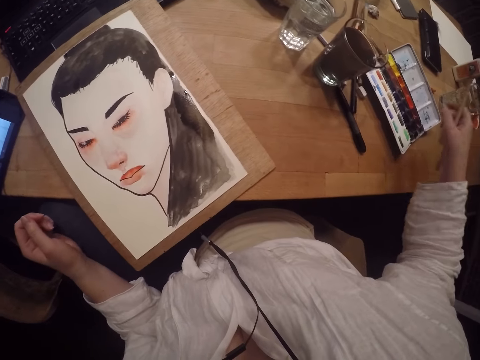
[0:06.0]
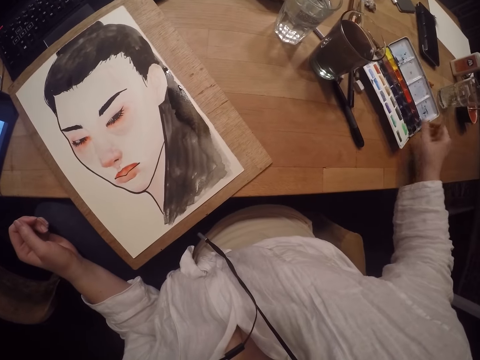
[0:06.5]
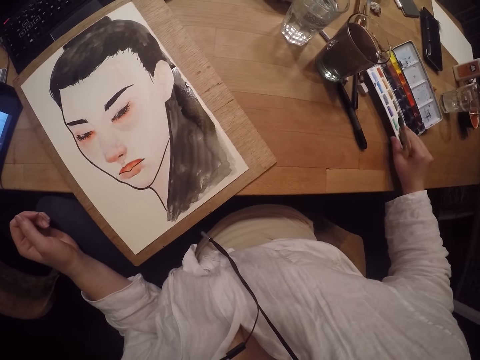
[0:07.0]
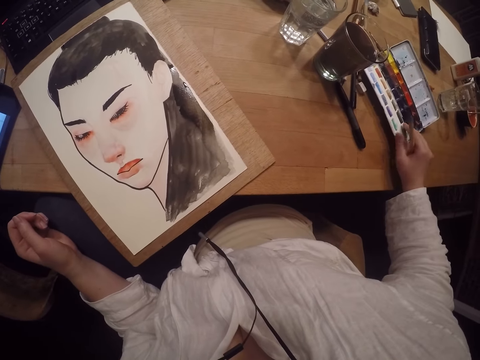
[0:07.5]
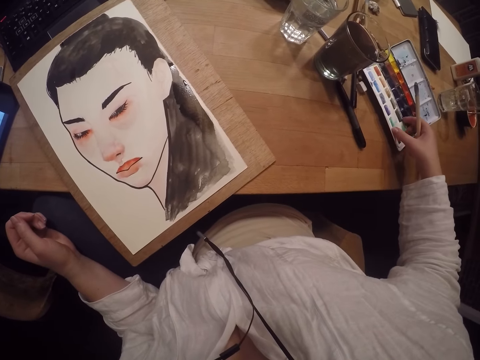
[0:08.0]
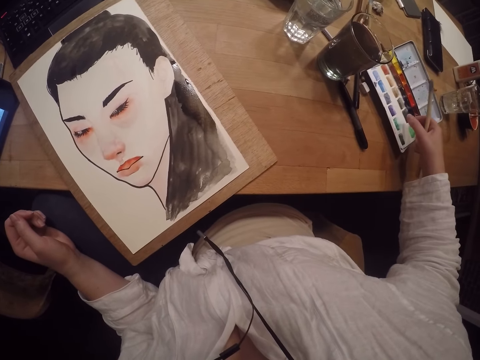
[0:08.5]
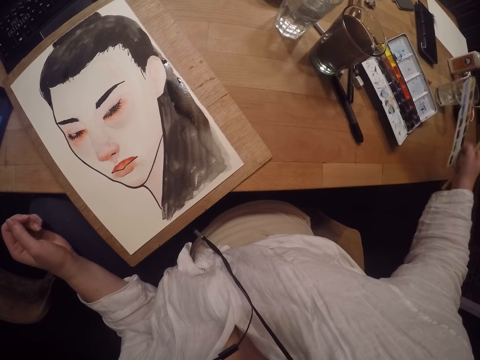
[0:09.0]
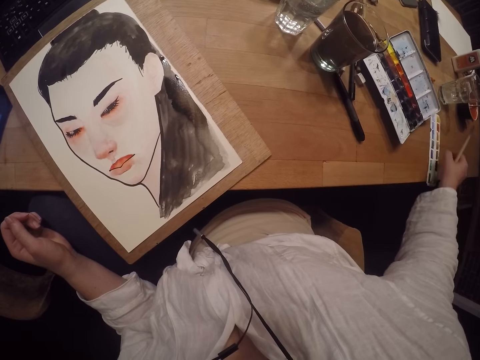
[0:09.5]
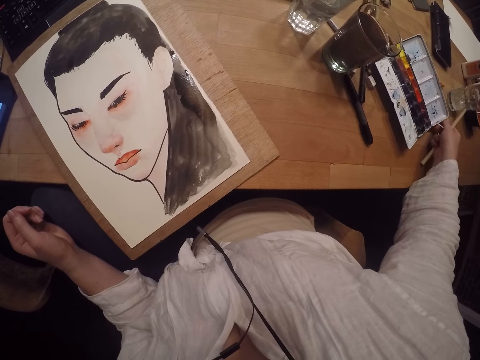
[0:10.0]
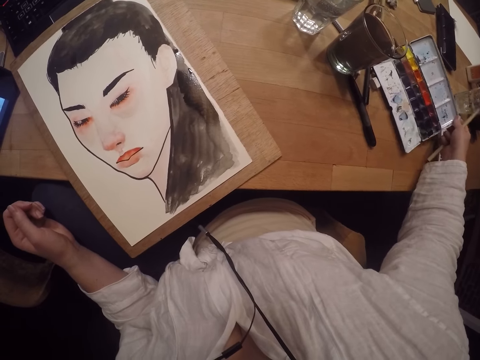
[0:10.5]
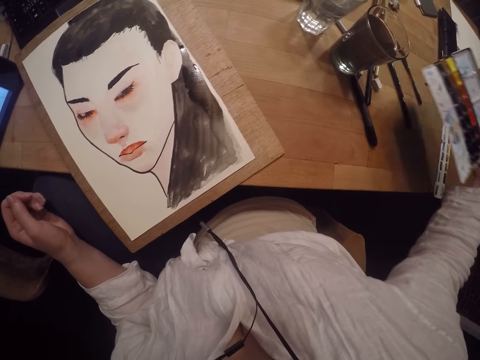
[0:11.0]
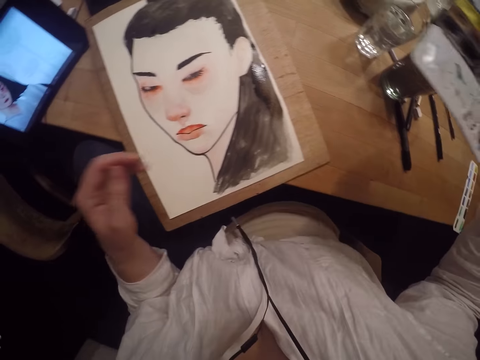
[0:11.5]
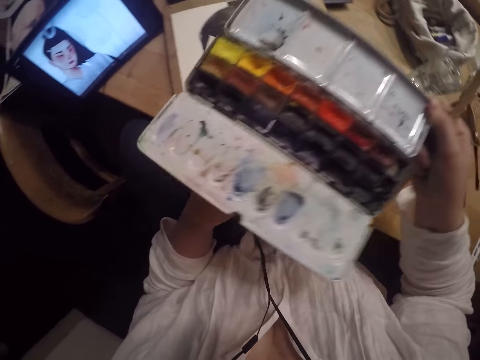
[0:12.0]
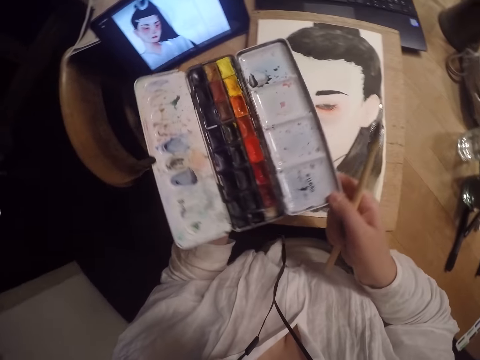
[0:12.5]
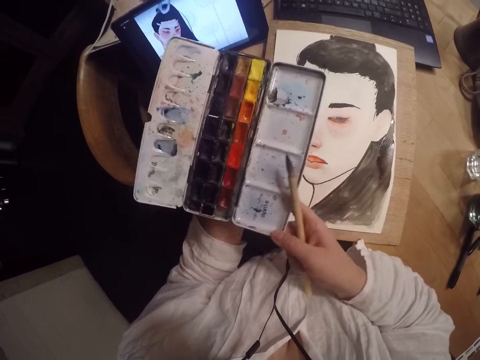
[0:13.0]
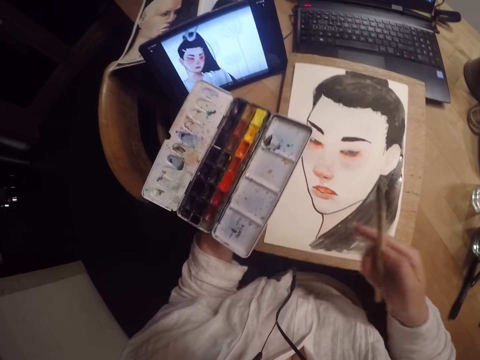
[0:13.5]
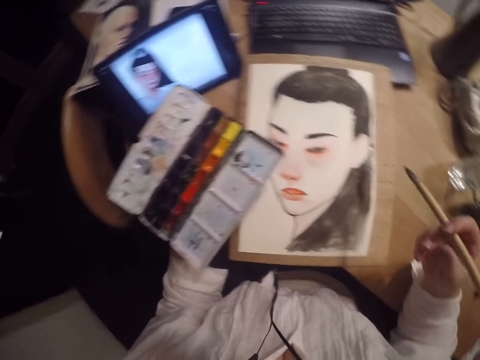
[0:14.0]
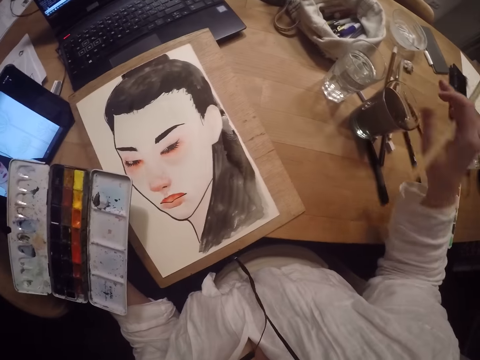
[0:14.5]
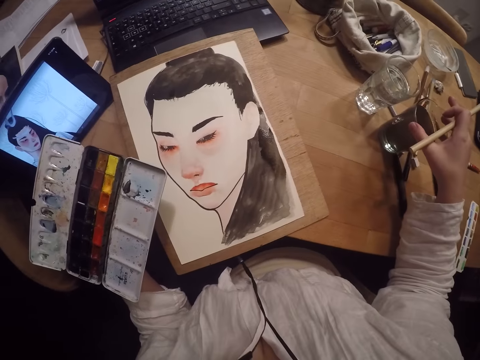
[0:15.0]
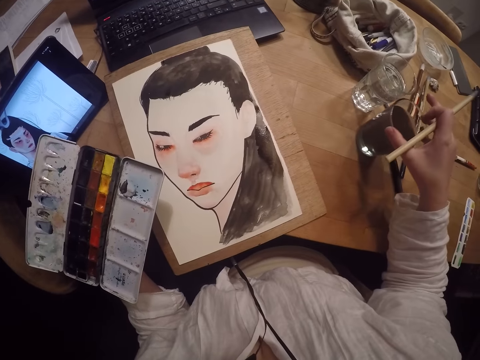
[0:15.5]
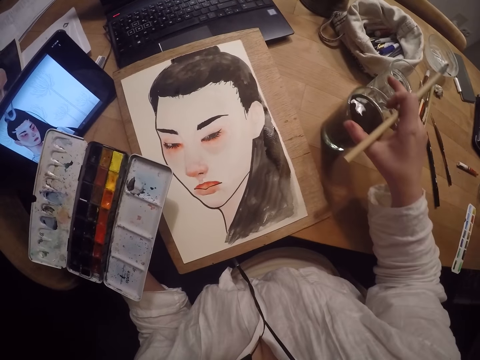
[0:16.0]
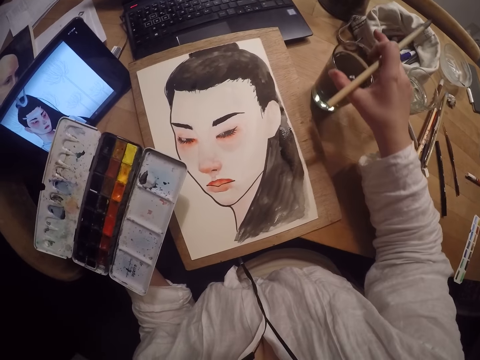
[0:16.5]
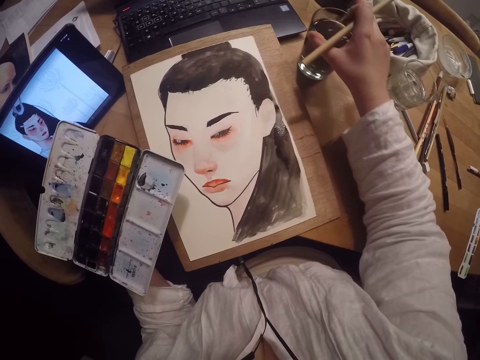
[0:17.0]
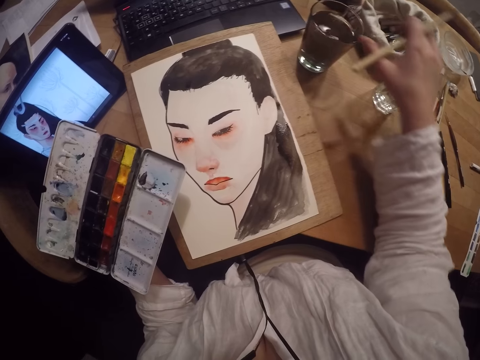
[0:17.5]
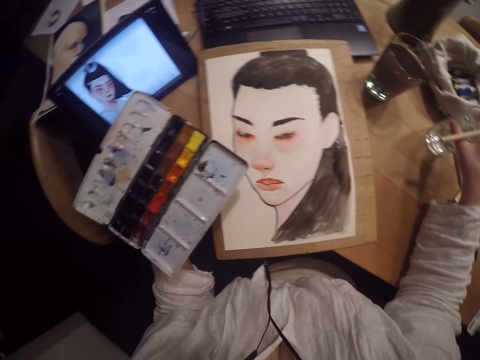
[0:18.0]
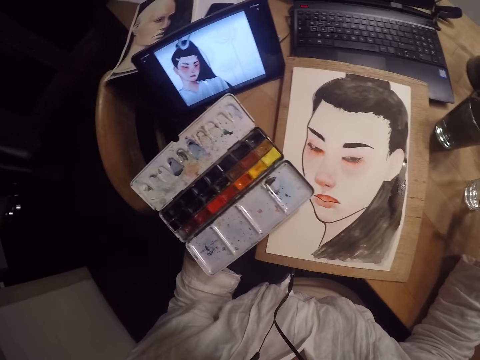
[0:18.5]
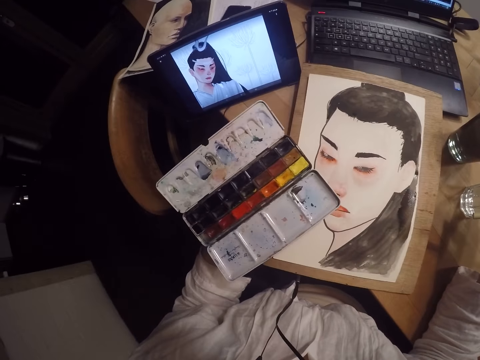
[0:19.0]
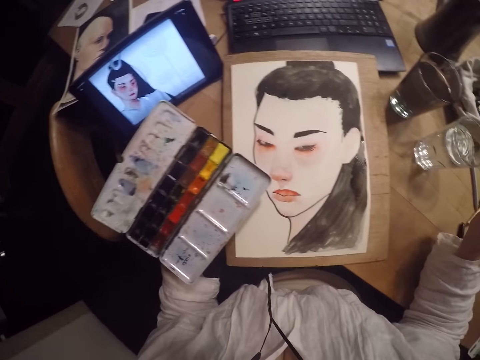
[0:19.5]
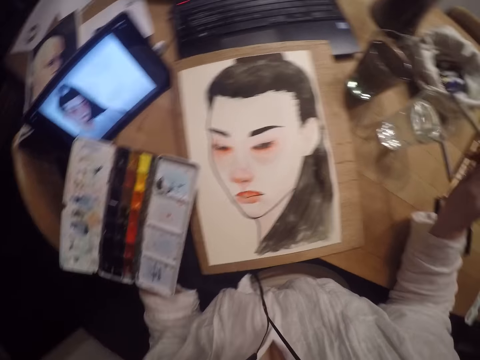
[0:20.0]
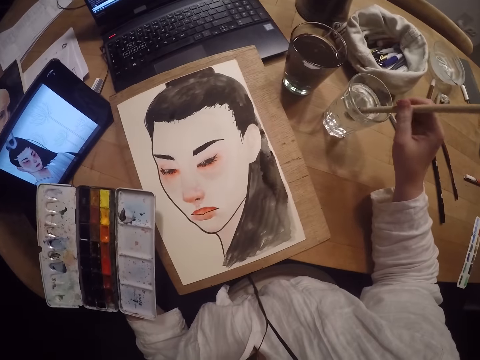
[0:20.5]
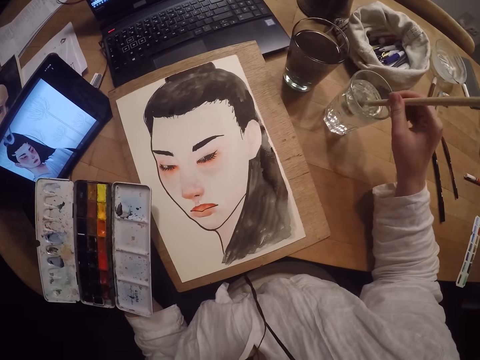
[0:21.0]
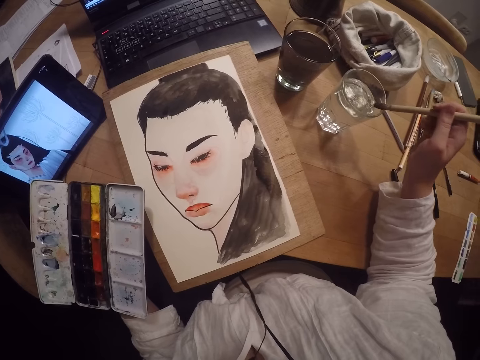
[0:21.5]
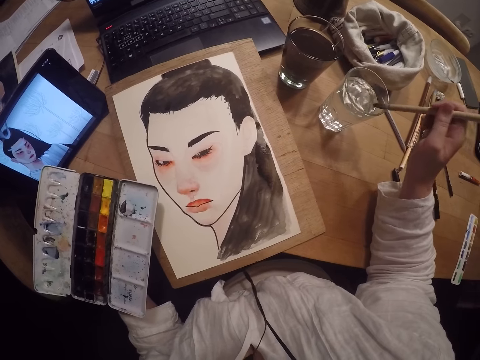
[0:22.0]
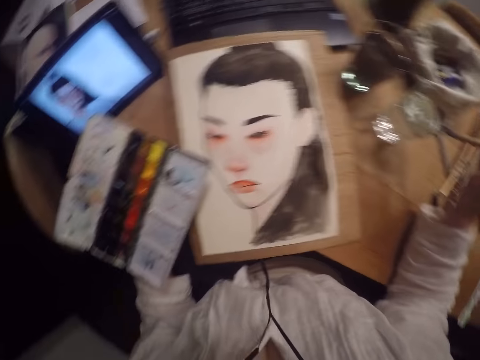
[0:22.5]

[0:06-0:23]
The camera wearer takes an art brush. She removes a colors paper from a paint palette with her right hand. She takes the watercolor and puts the watercolor on the table. She carries the paint palette. She takes the pan watercolor. She drops the palette on her left hand. She changes the pan watercolor to the other hand. She moves a glass cup with liquid close to a drawing on the table. She pushes the glass aside. She moves the glass cup with water near the drawing on the table. She pulls the glass. She dips the paint brush in the glass cup with water. She scrapes excess water from the brush off the edge of the glass cup.

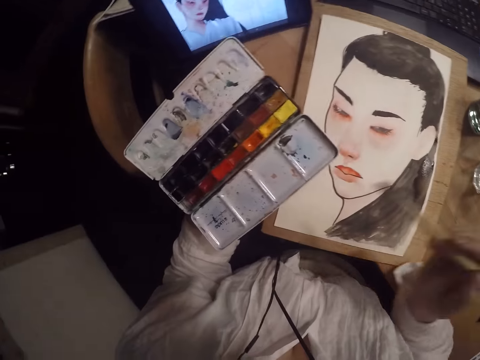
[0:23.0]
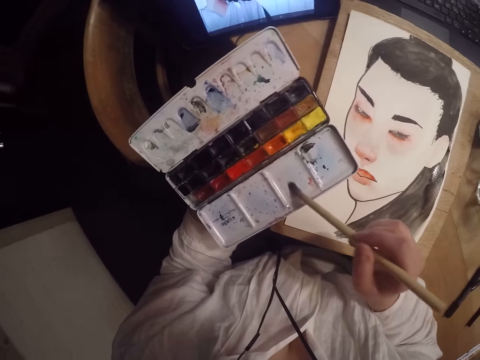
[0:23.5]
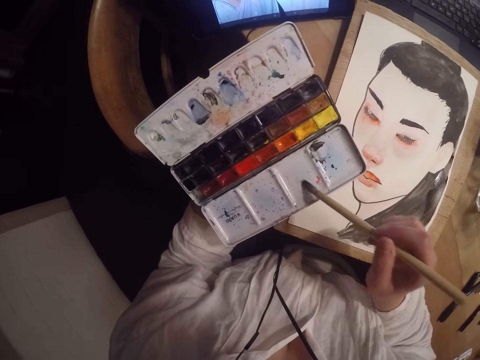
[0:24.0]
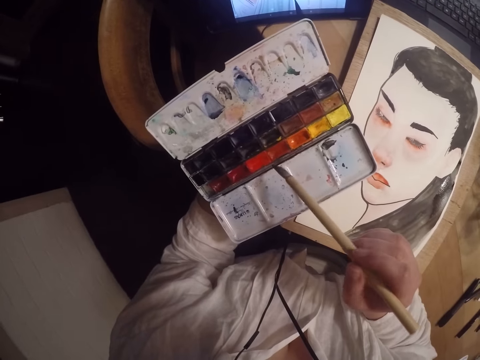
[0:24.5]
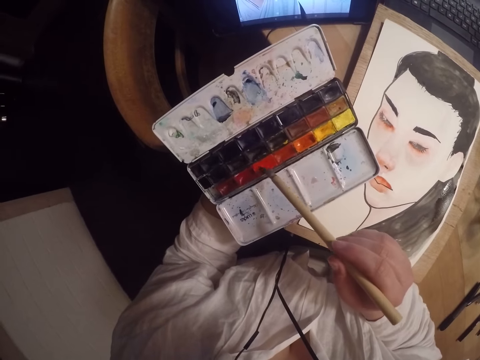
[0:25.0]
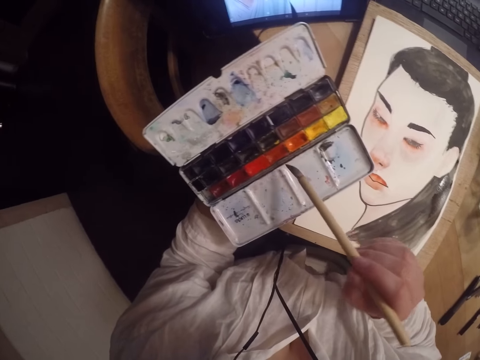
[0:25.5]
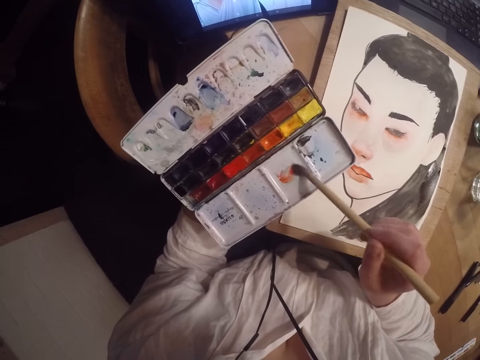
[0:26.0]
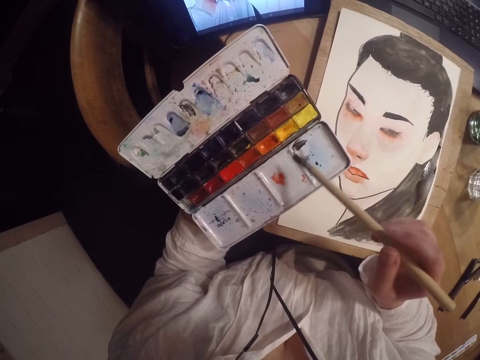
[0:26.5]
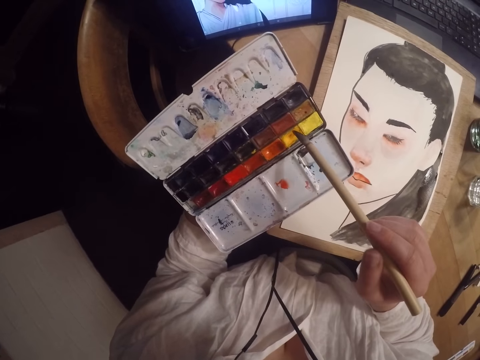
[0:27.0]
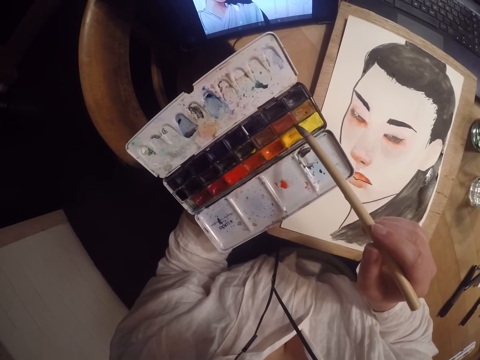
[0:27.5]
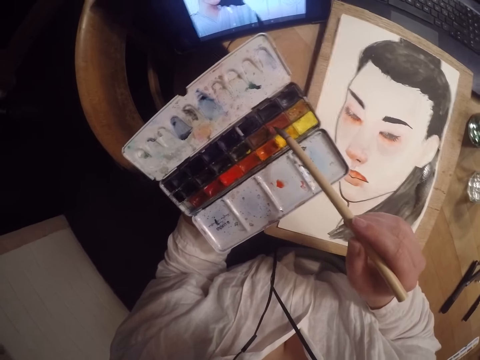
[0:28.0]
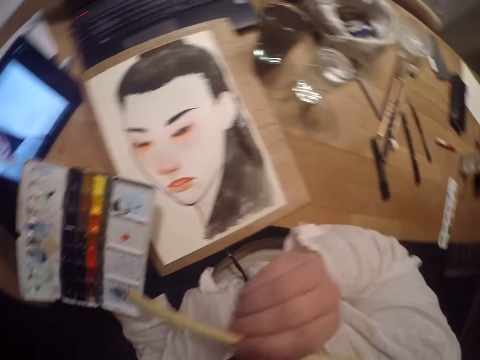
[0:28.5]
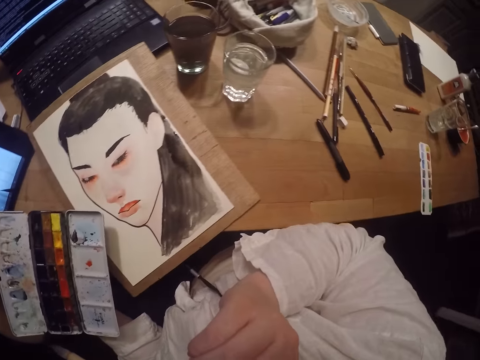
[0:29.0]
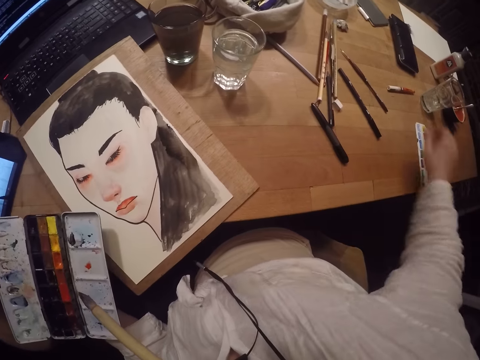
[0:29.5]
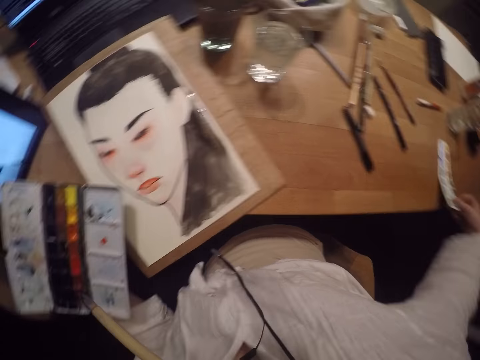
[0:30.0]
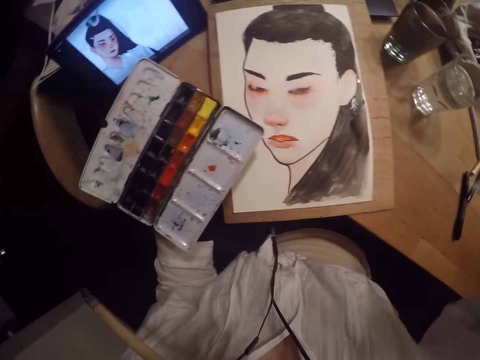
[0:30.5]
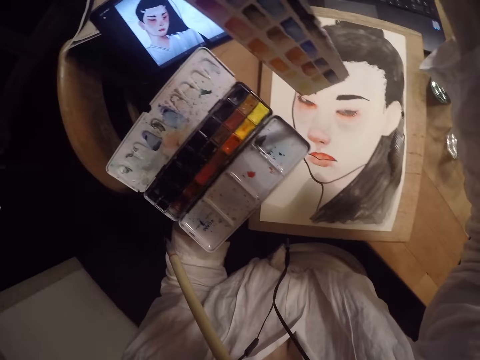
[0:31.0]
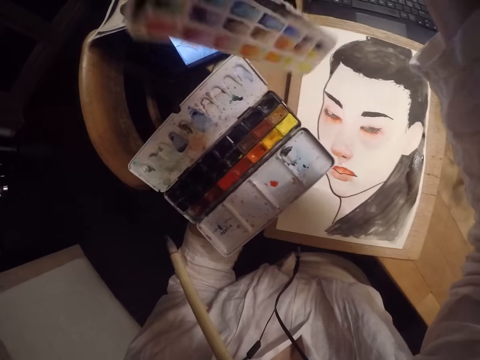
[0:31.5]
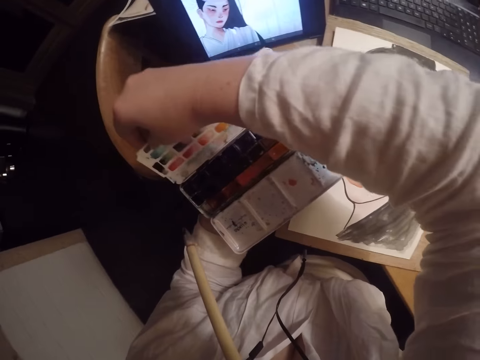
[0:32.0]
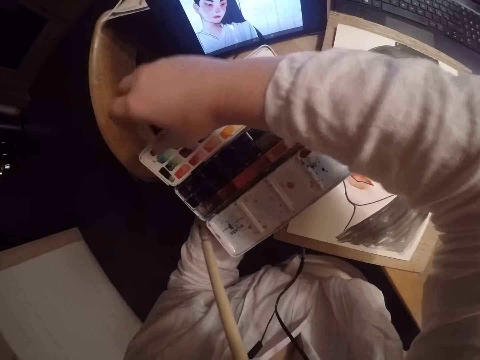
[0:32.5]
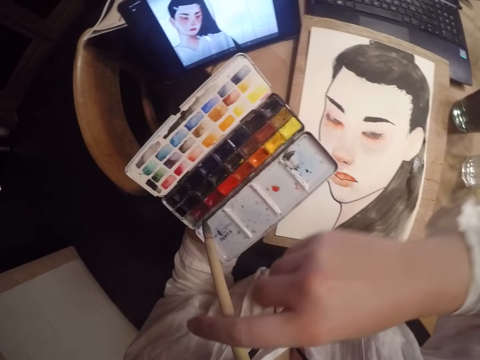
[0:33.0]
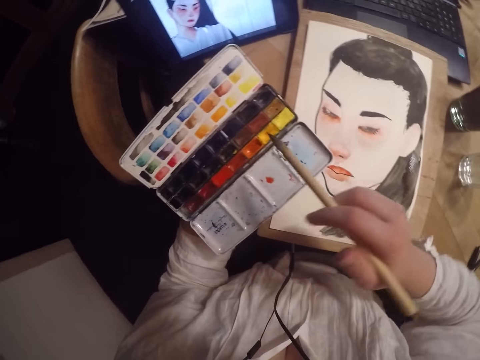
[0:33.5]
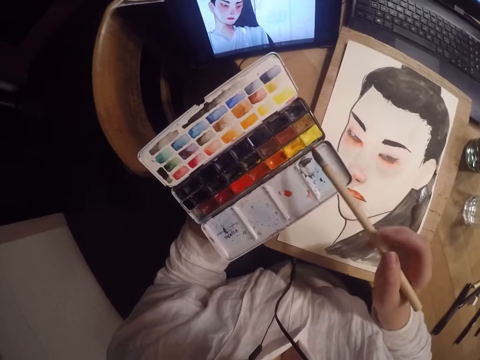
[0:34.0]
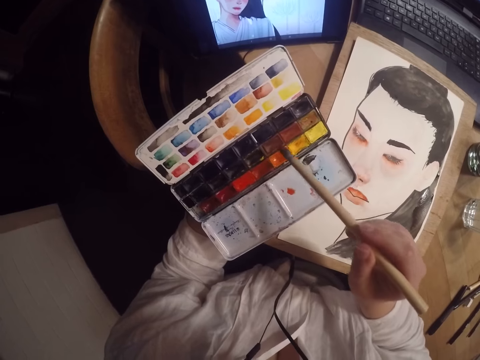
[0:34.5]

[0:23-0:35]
The camera wearer swirls the paint brush on an empty part of the palette. She wipes the brush in the pan watercolor. She swirls an orange color in the paint palette with the brush. She swirls the paint brush on the empty part of the palette. She places the paint brush in her mouth. She holds the art brush with the mouth. She picks up a paint palette colors paper on the table with her right hand. She places the colors paper on an empty part of the palette. She takes the paint brush from her mouth.
